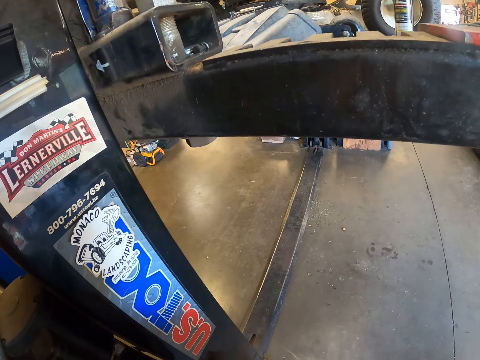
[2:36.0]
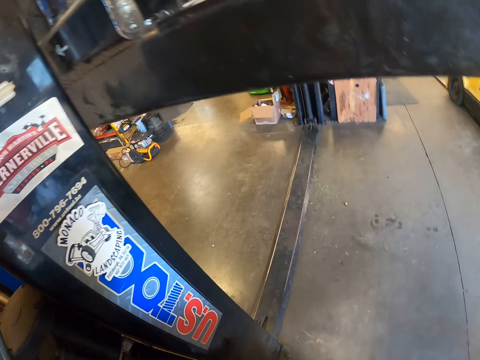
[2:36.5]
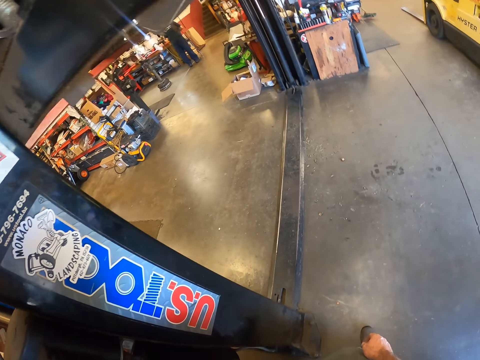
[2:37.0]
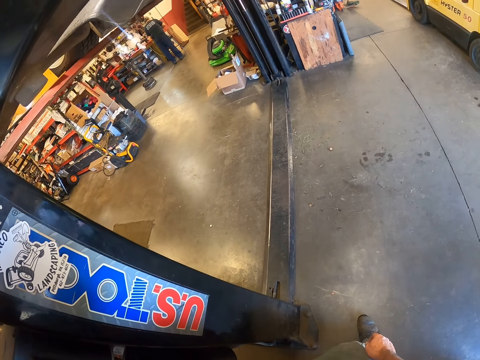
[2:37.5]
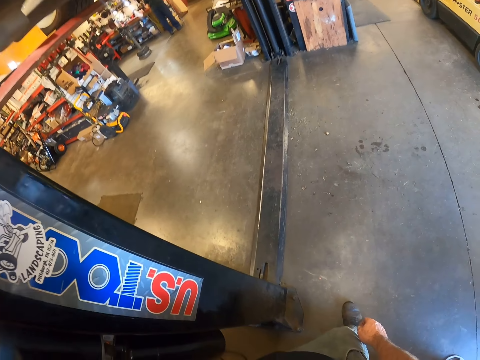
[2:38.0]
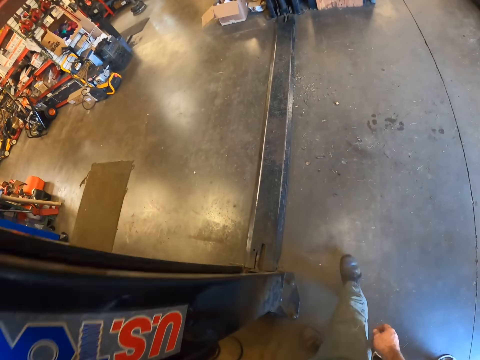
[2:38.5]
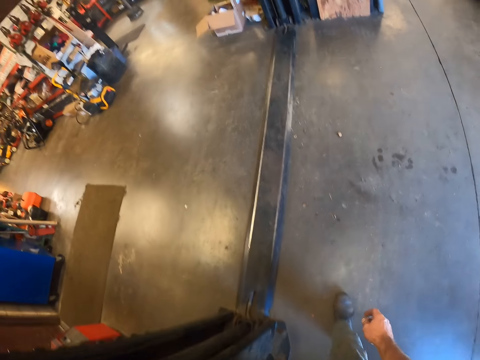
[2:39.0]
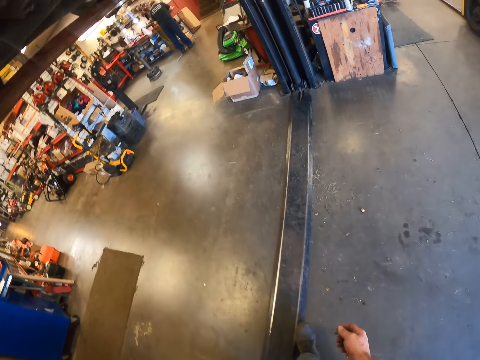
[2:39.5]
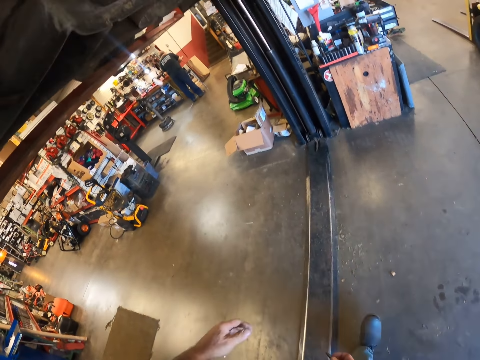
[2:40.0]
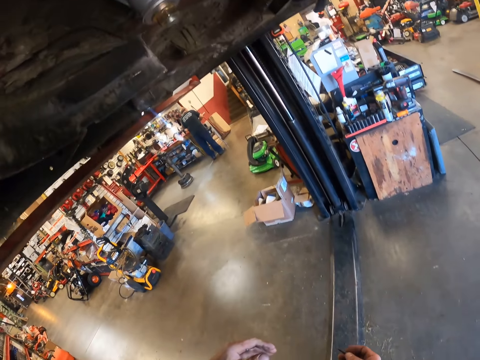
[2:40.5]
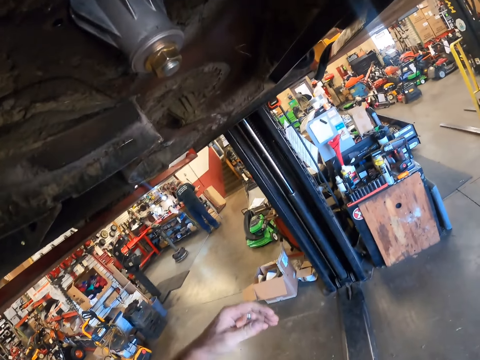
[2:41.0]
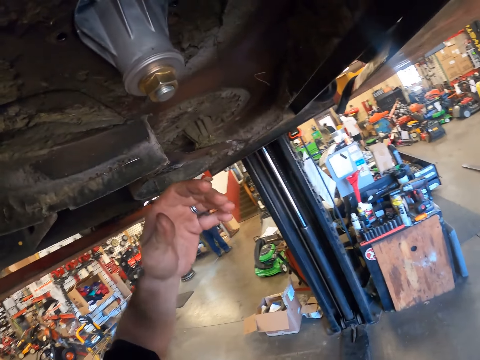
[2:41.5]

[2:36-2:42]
The camera wearer walks around the room.

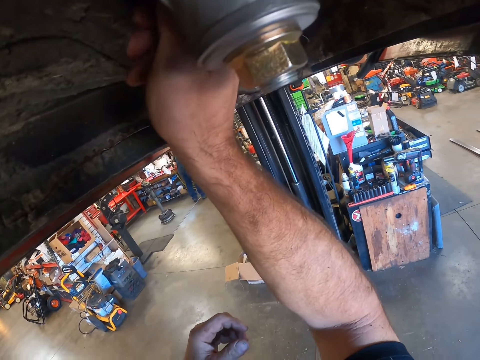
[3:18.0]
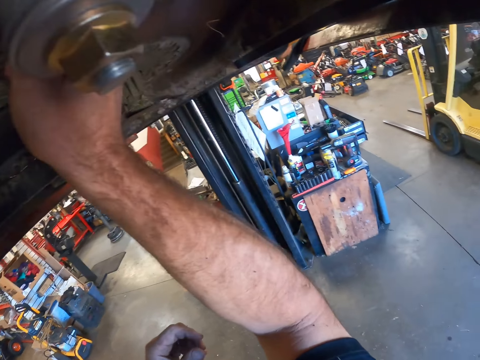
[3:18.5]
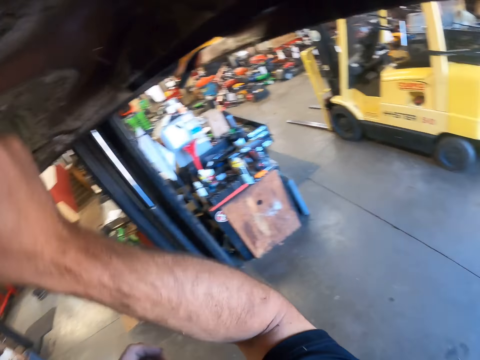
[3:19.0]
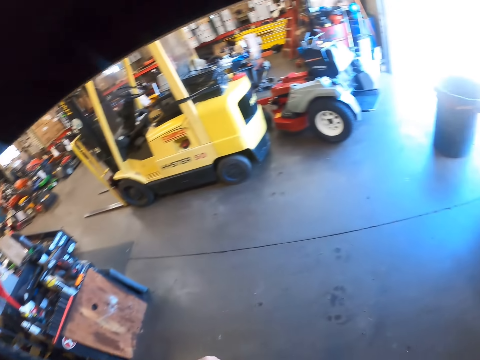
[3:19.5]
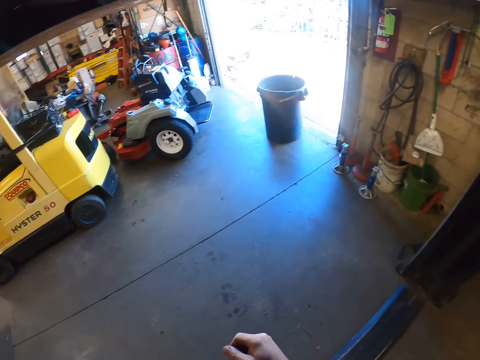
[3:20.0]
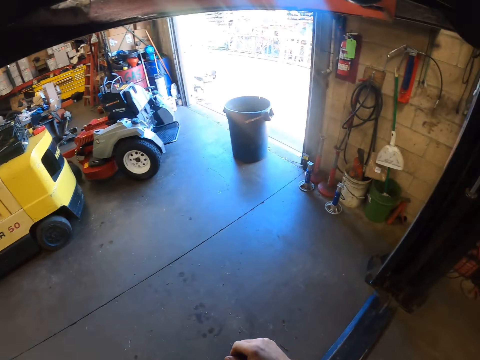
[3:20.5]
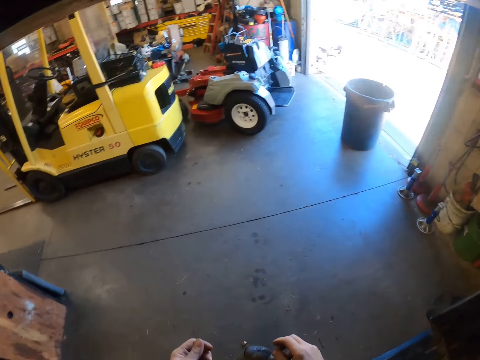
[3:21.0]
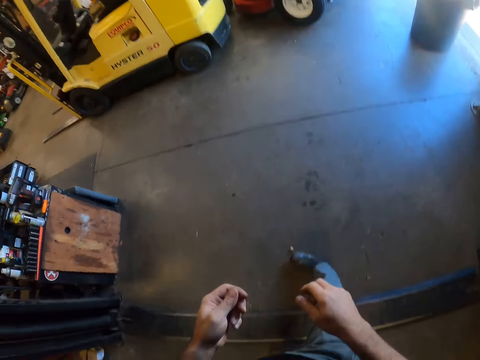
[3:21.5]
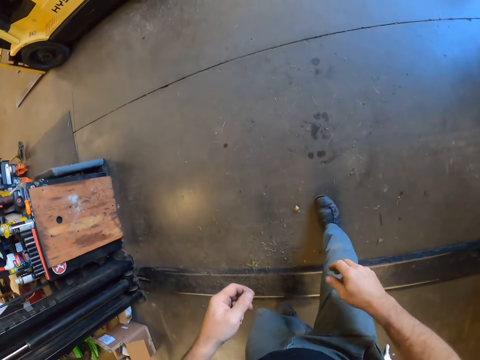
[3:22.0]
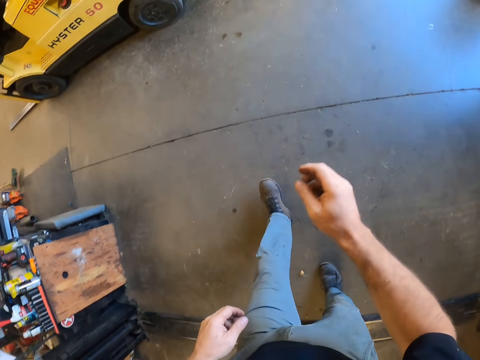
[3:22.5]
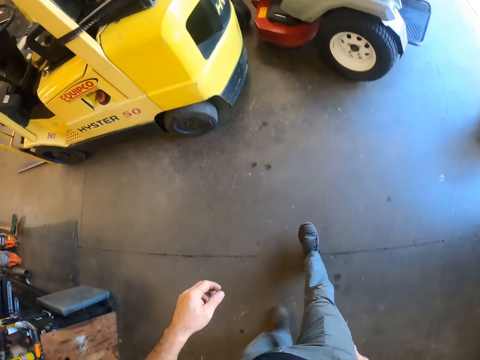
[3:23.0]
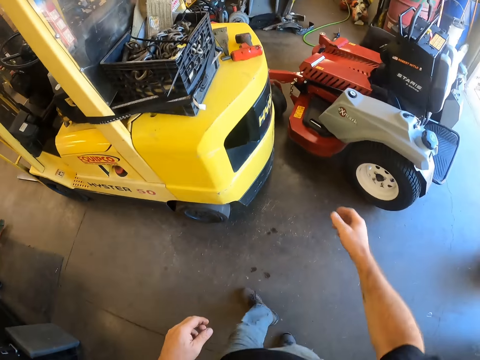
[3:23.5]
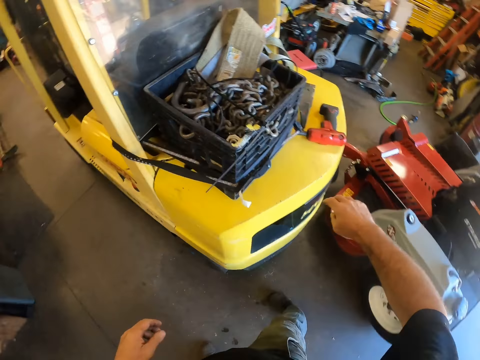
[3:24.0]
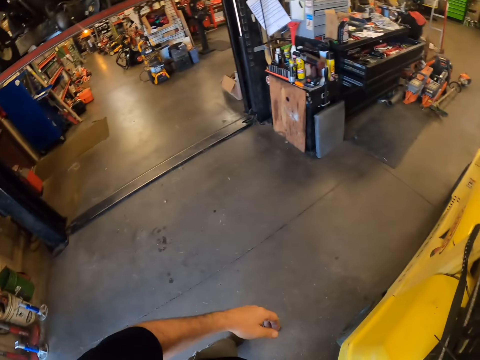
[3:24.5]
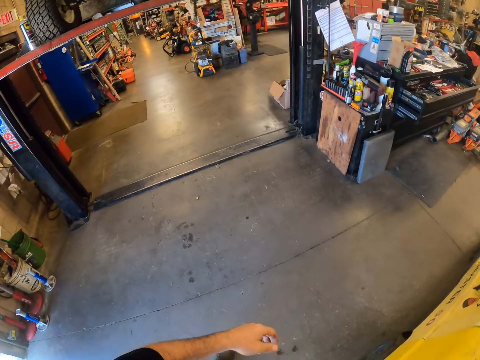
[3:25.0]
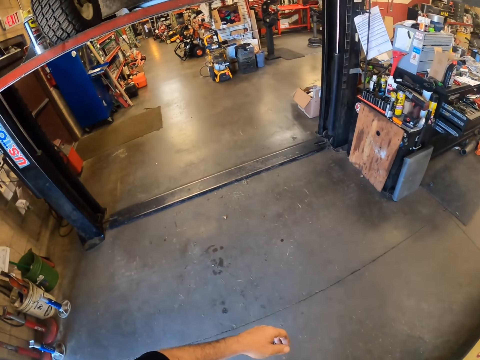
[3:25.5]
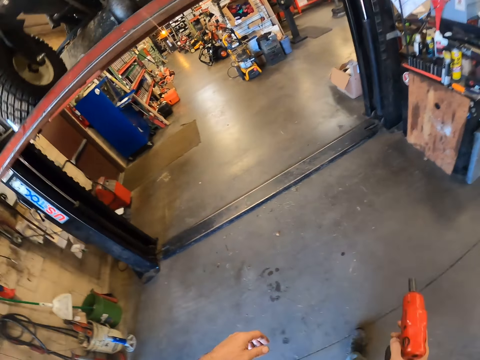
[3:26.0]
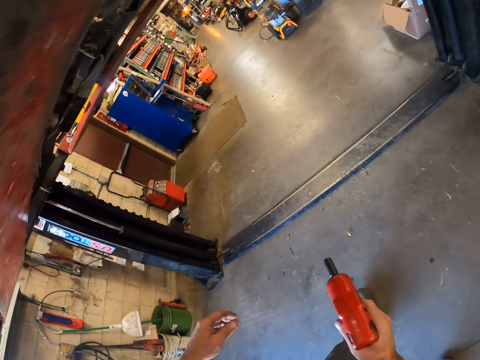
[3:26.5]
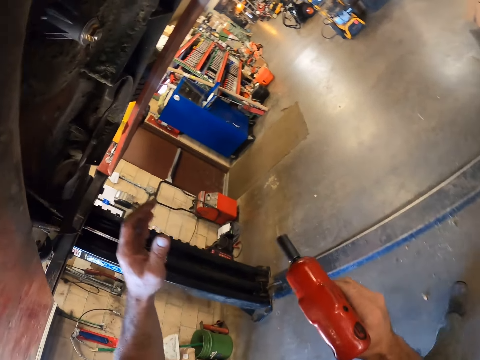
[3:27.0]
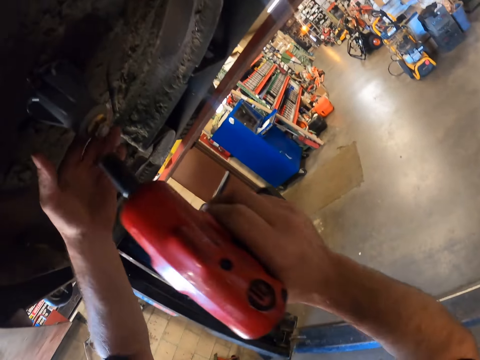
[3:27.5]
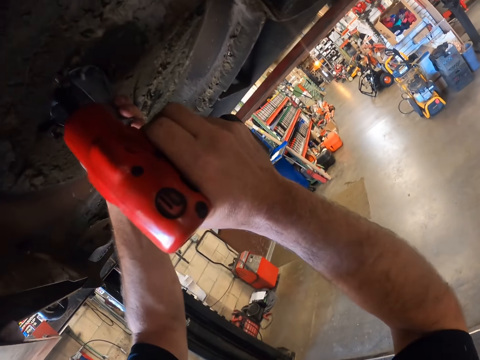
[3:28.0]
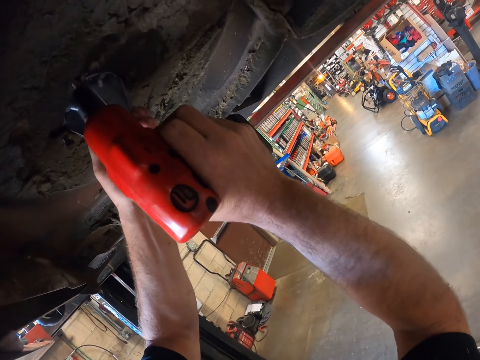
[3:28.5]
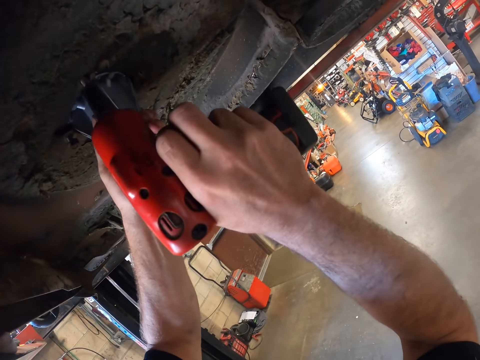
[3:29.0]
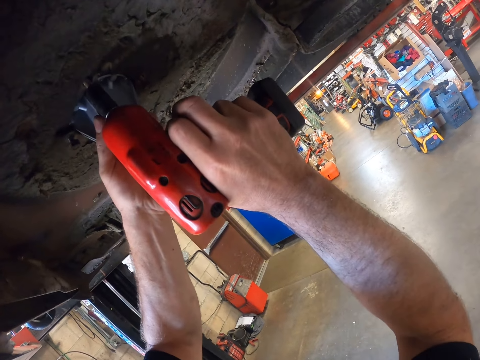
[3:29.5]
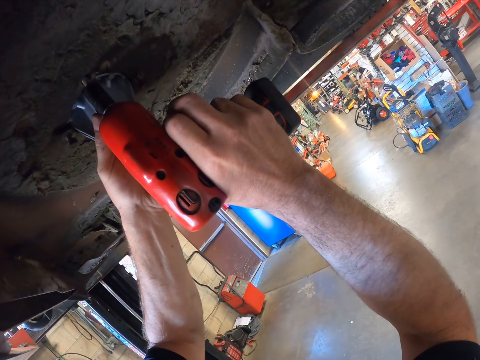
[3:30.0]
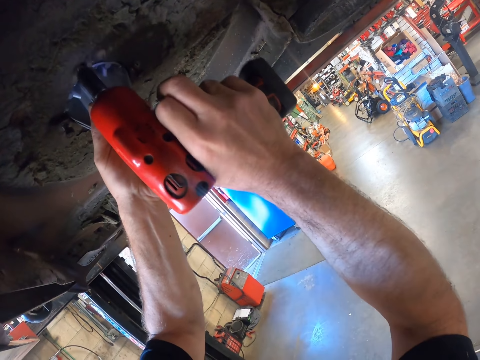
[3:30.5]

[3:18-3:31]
The camera wearer looks around the room. They walk around the room. They take the drilling machine. They walk around the room. They fix the nut.

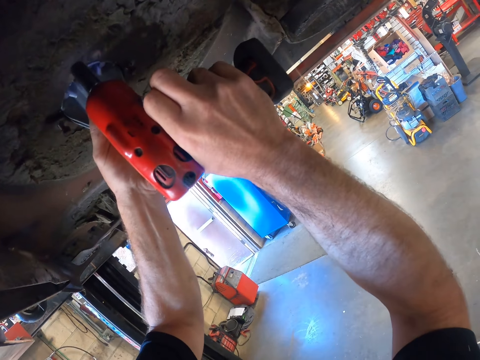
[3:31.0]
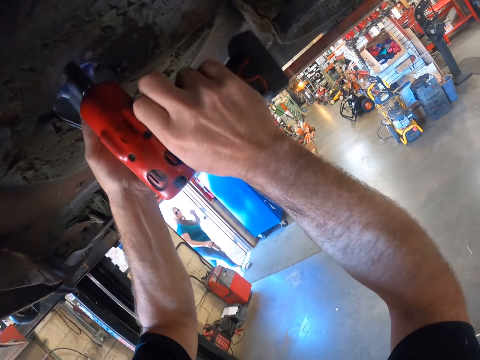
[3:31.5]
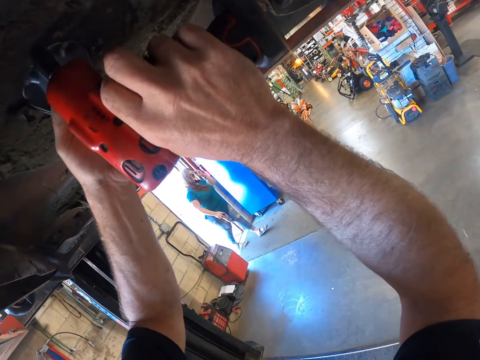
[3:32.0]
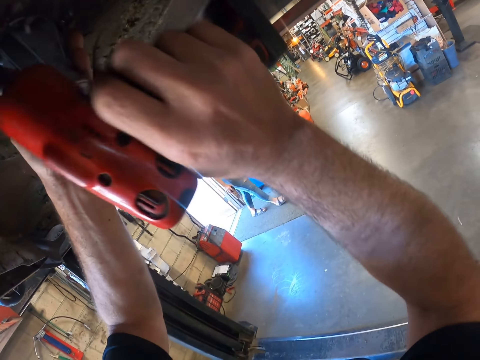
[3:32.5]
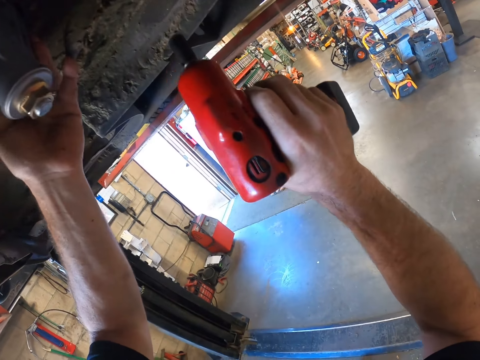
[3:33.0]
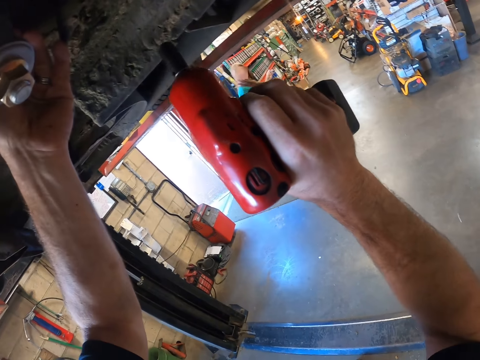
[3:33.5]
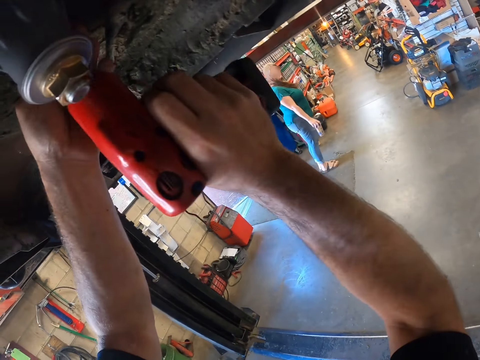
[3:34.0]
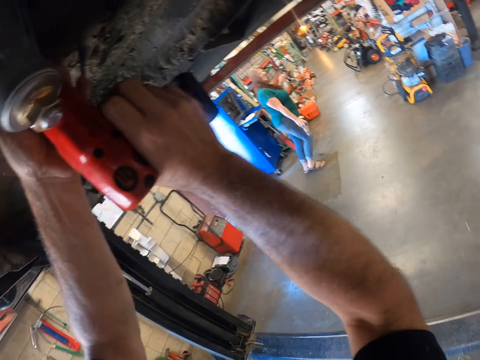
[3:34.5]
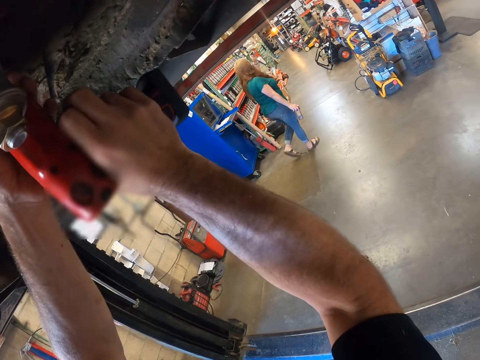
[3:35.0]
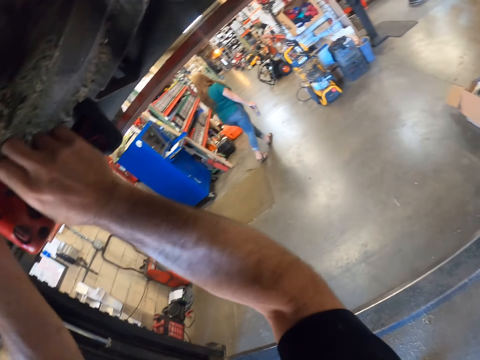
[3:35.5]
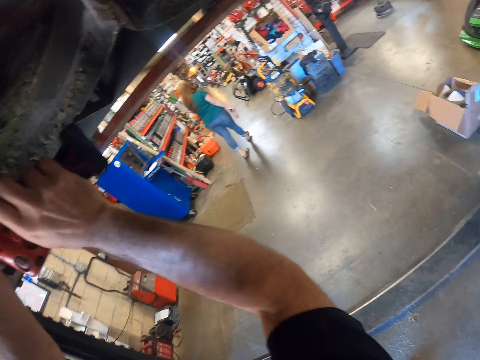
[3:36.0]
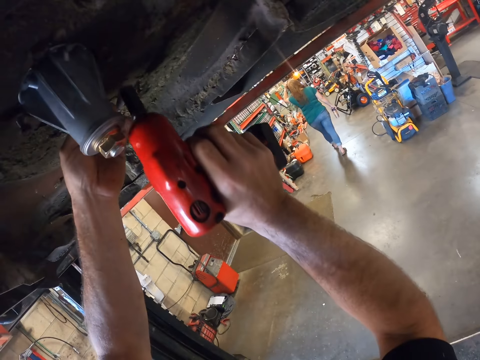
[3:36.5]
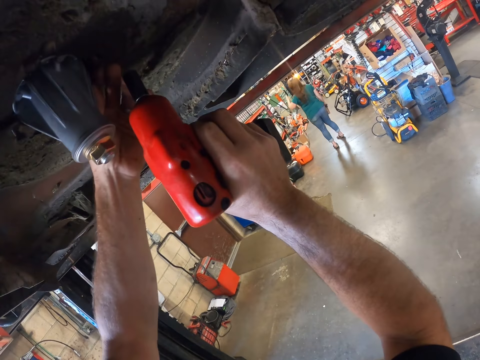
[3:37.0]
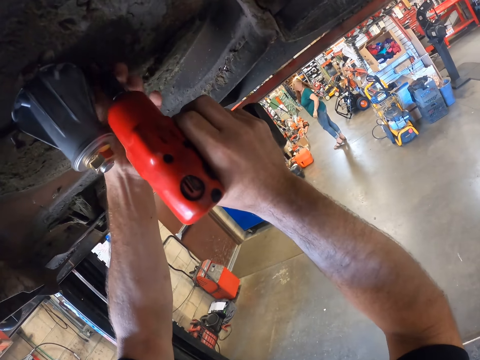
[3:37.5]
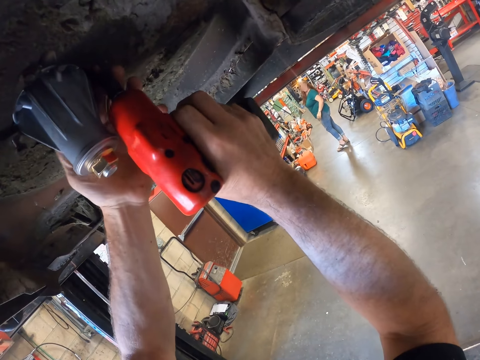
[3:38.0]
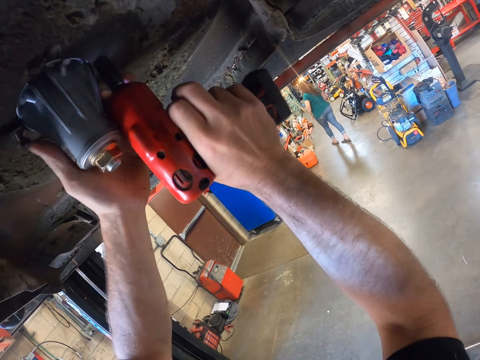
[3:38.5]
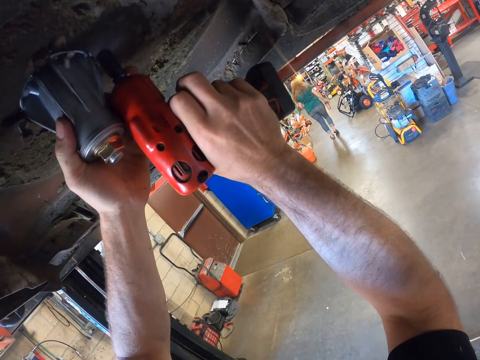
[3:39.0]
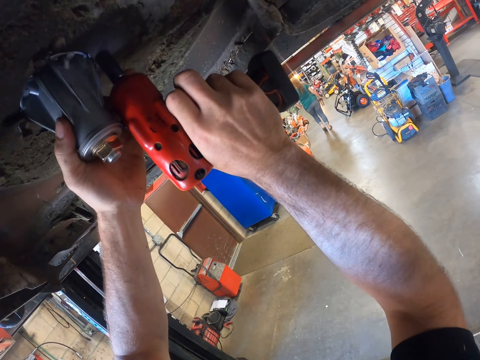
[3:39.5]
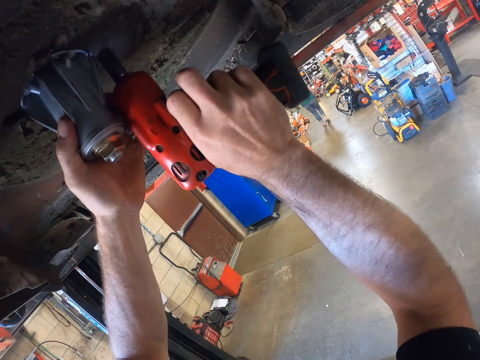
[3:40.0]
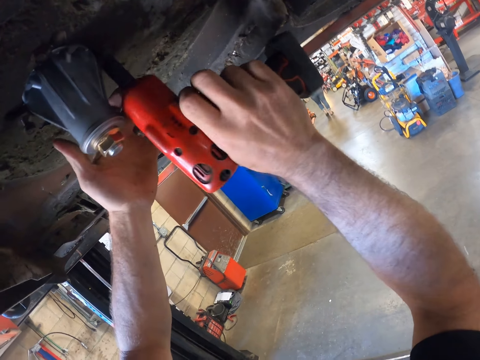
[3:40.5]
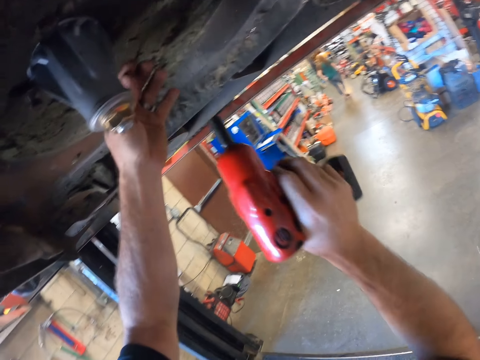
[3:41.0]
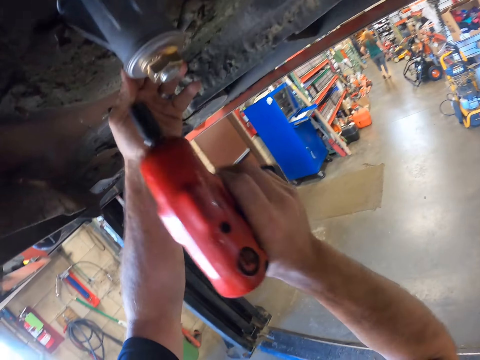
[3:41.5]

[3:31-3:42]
A man walks into the room. The camera wearer fixes the nut. The man walks around the room. The camera wearer fixes the nut.
